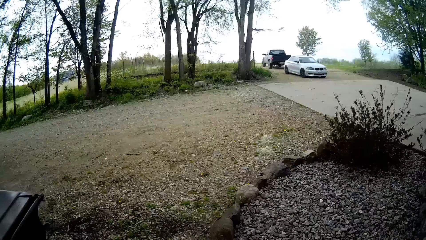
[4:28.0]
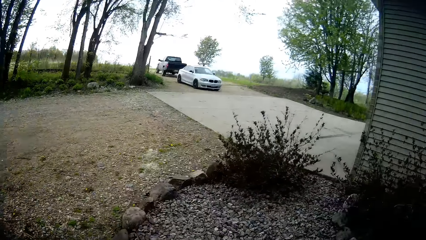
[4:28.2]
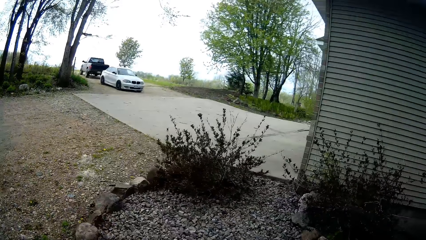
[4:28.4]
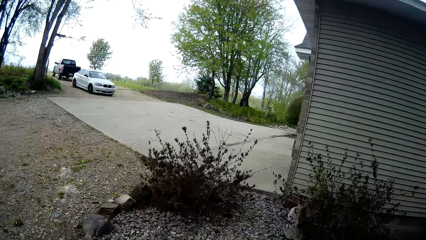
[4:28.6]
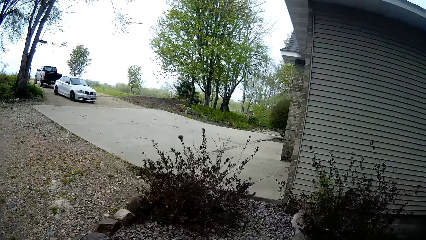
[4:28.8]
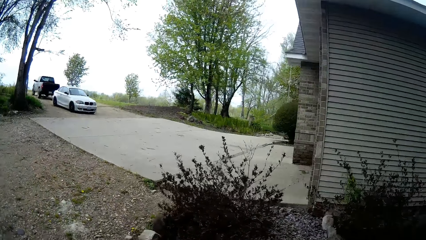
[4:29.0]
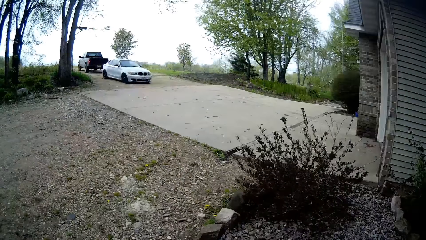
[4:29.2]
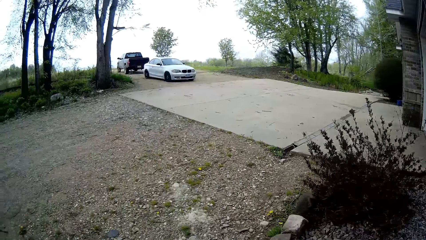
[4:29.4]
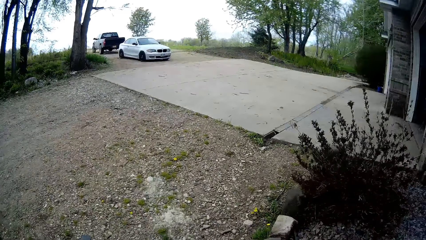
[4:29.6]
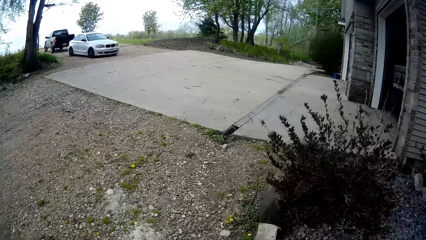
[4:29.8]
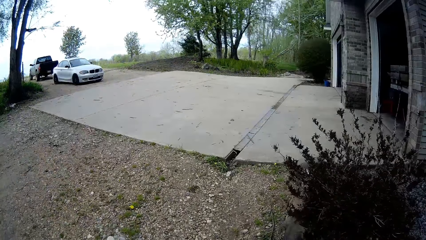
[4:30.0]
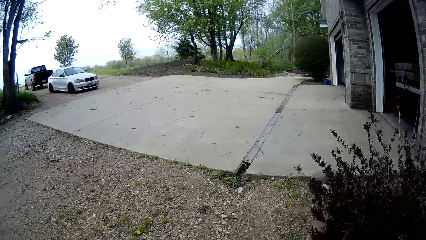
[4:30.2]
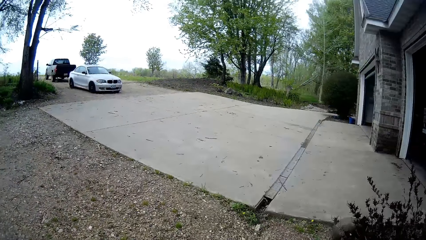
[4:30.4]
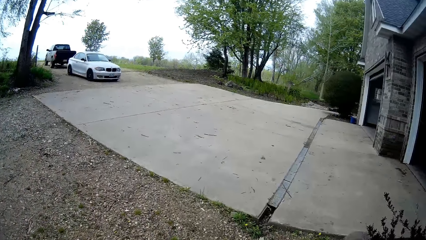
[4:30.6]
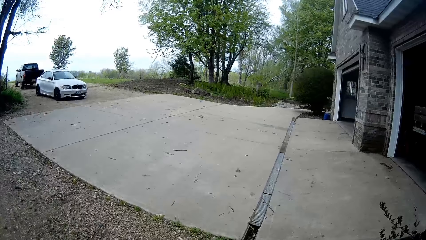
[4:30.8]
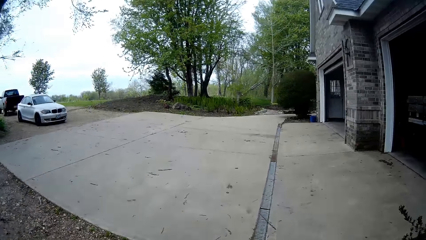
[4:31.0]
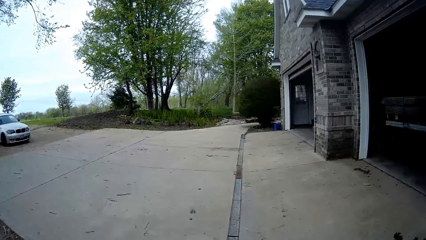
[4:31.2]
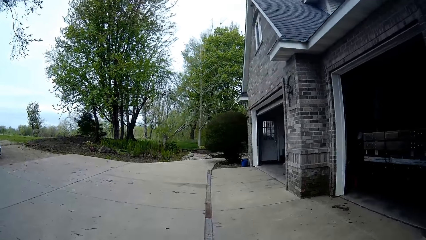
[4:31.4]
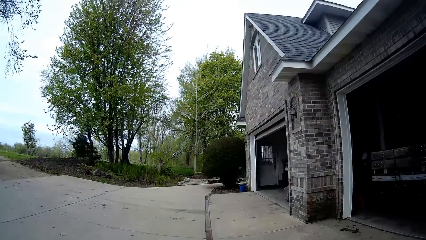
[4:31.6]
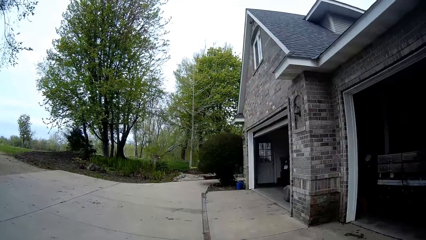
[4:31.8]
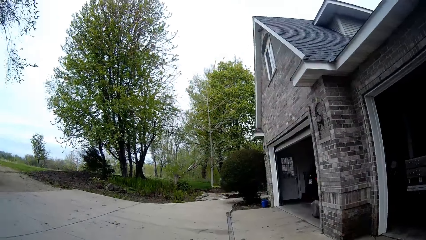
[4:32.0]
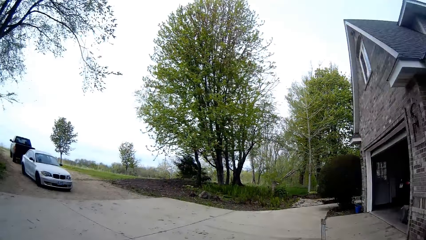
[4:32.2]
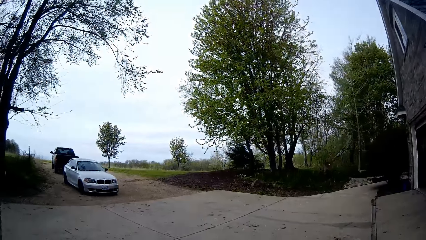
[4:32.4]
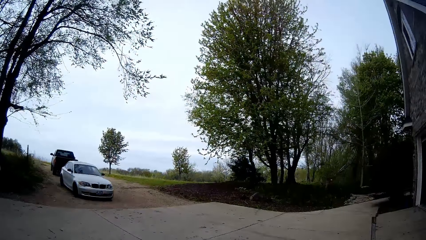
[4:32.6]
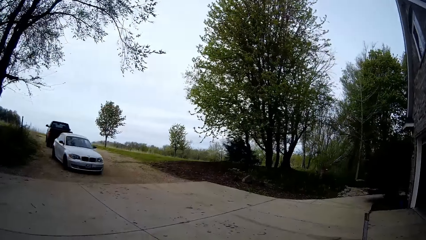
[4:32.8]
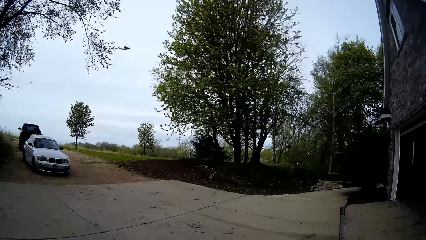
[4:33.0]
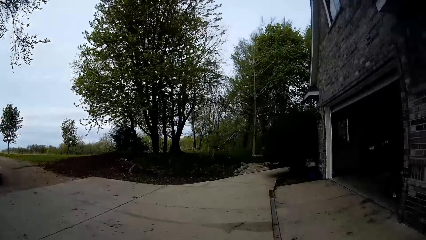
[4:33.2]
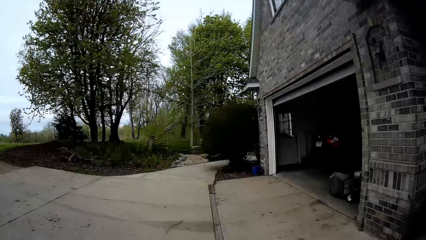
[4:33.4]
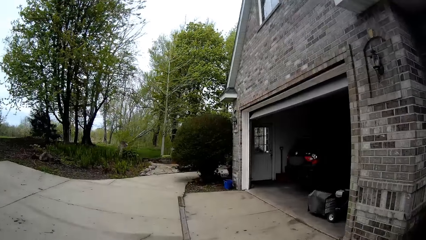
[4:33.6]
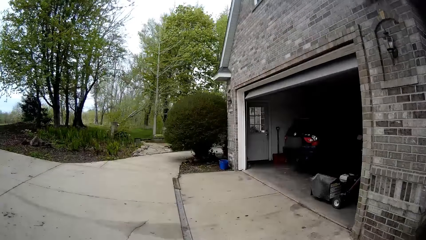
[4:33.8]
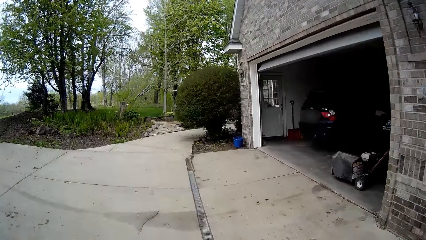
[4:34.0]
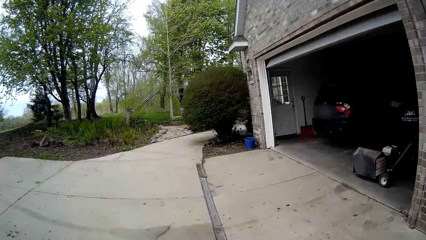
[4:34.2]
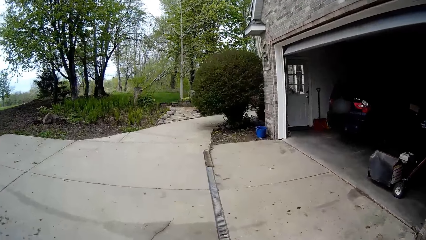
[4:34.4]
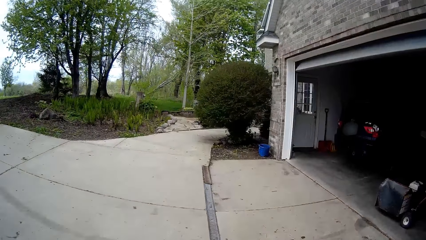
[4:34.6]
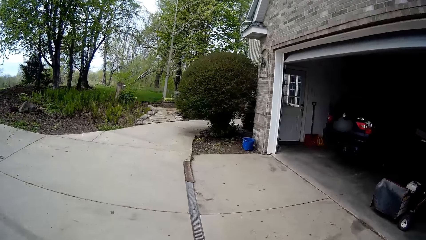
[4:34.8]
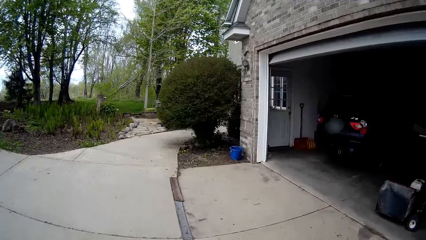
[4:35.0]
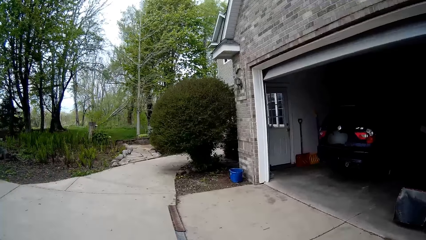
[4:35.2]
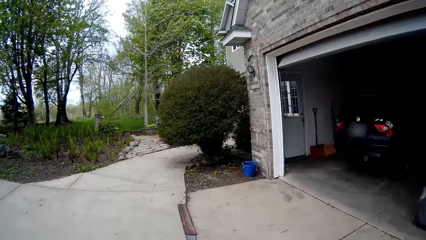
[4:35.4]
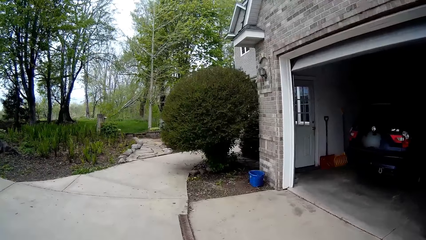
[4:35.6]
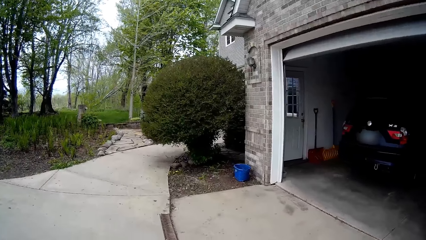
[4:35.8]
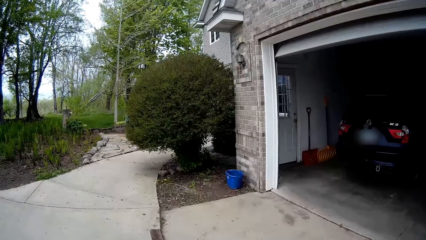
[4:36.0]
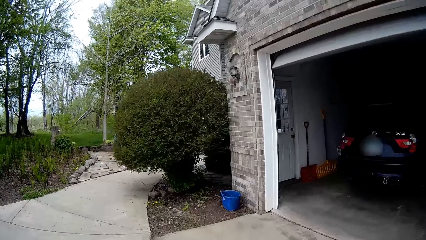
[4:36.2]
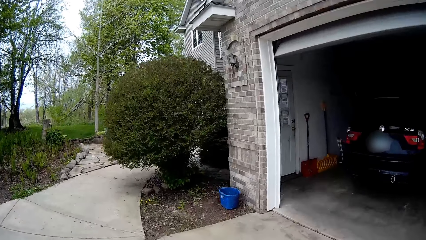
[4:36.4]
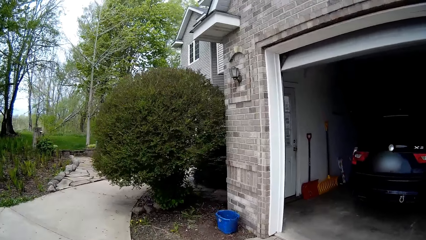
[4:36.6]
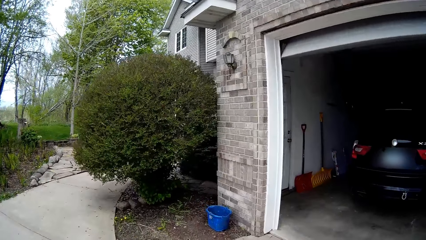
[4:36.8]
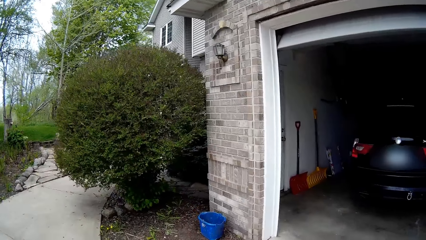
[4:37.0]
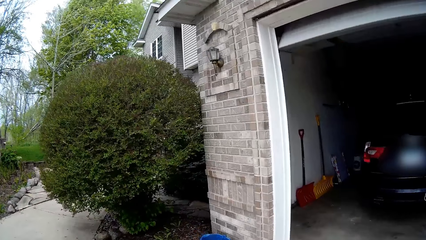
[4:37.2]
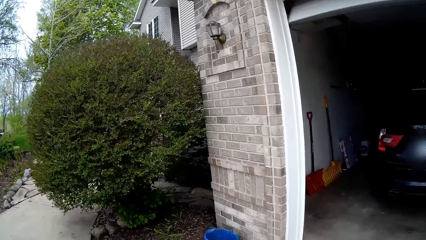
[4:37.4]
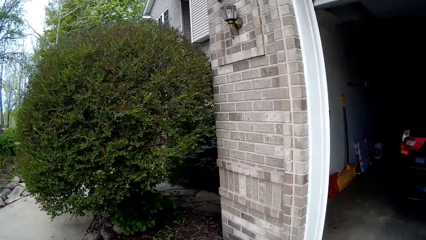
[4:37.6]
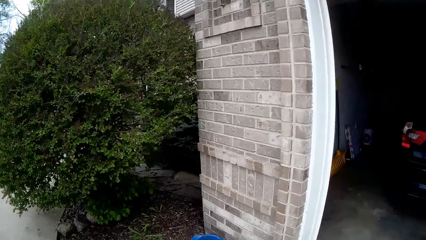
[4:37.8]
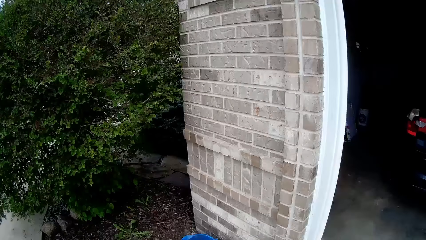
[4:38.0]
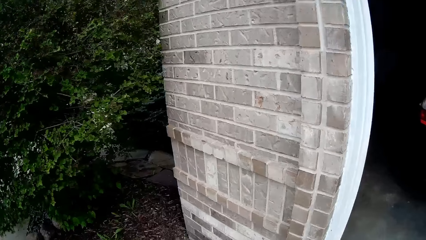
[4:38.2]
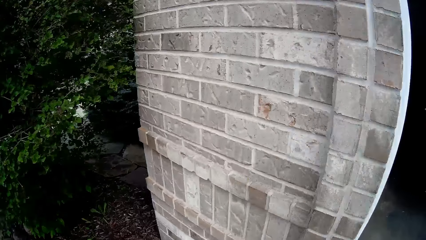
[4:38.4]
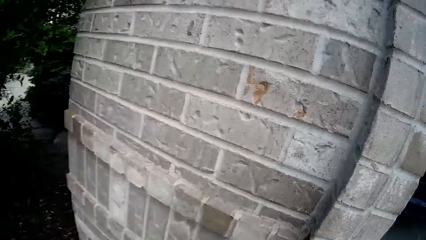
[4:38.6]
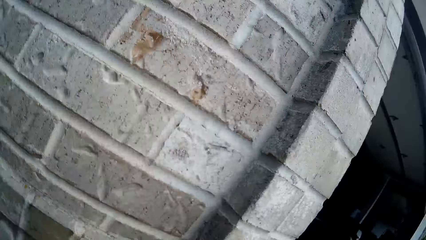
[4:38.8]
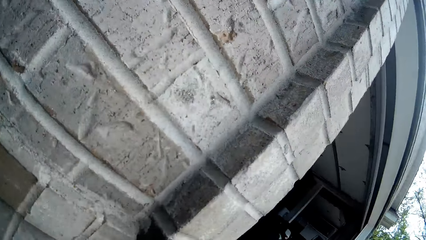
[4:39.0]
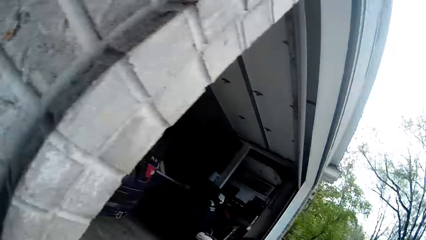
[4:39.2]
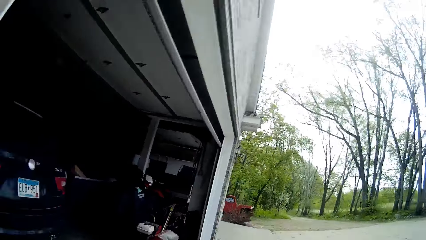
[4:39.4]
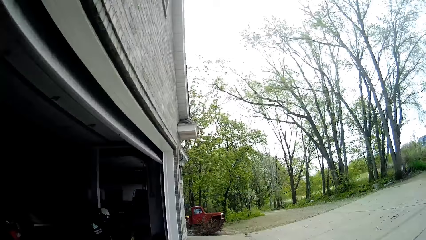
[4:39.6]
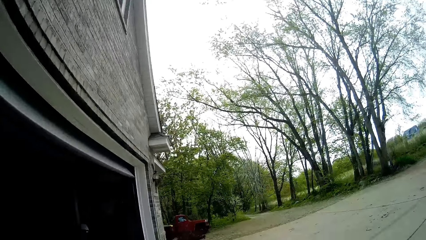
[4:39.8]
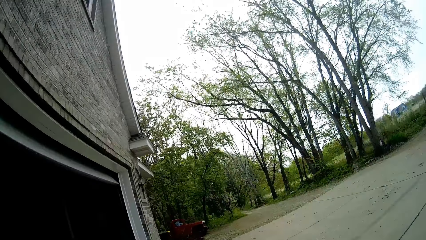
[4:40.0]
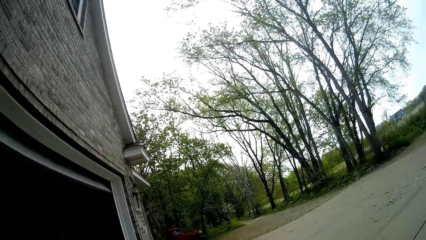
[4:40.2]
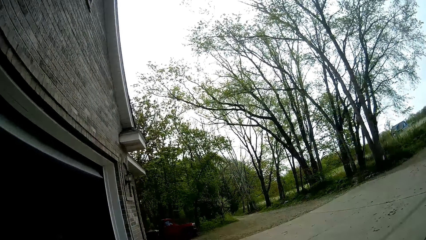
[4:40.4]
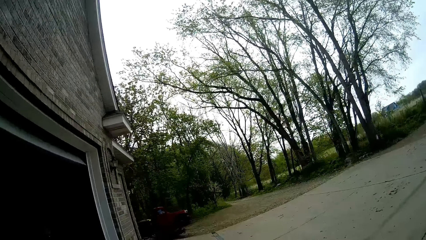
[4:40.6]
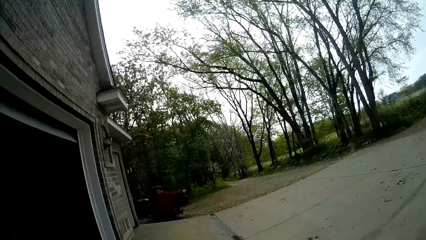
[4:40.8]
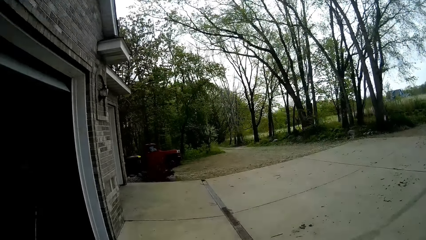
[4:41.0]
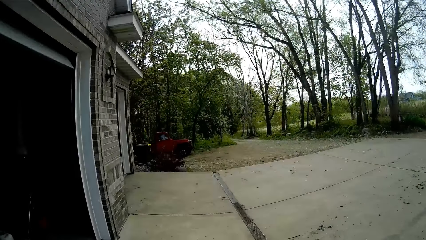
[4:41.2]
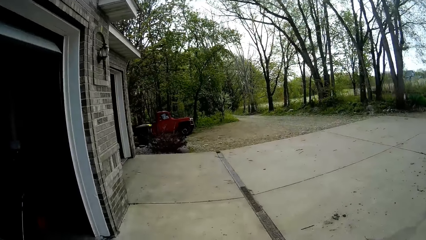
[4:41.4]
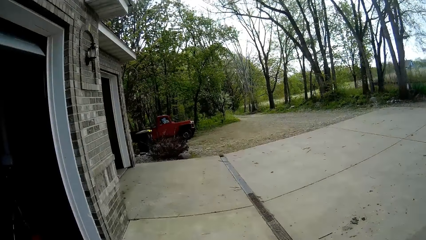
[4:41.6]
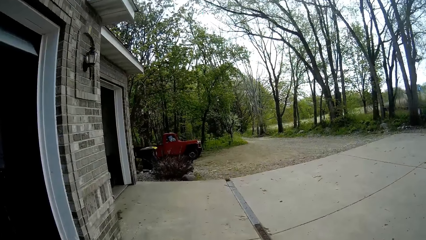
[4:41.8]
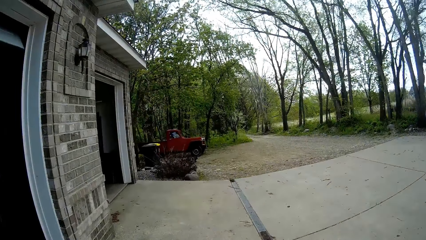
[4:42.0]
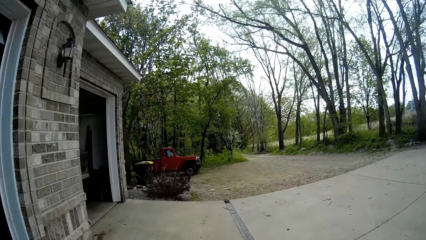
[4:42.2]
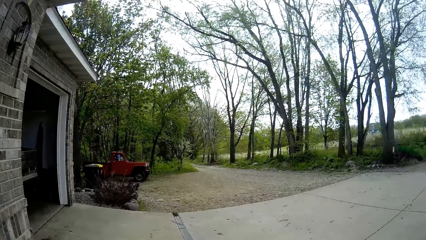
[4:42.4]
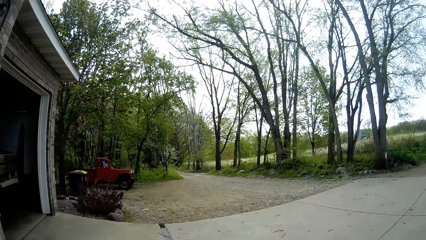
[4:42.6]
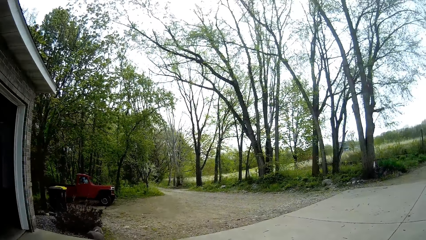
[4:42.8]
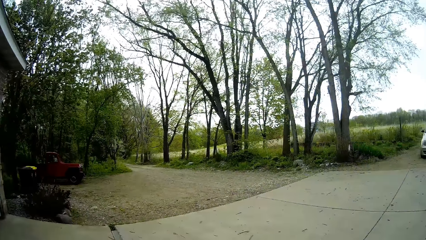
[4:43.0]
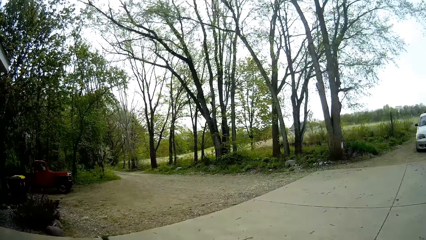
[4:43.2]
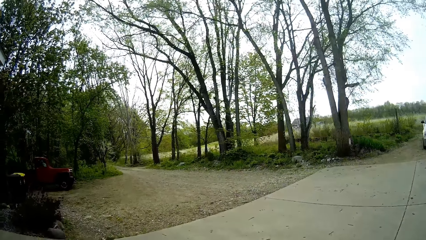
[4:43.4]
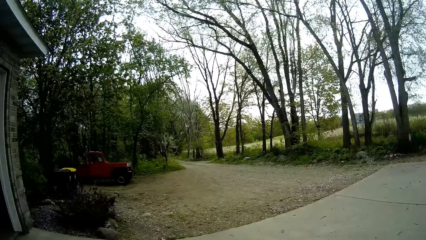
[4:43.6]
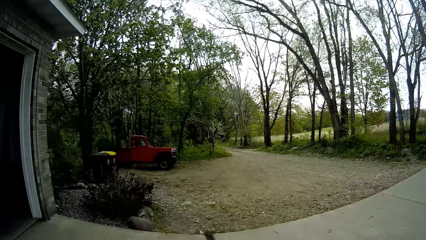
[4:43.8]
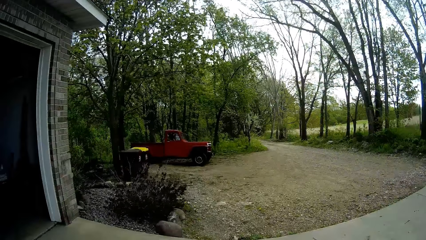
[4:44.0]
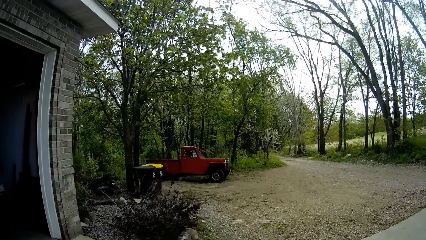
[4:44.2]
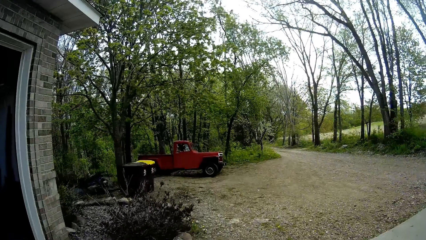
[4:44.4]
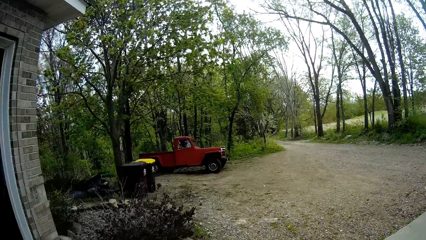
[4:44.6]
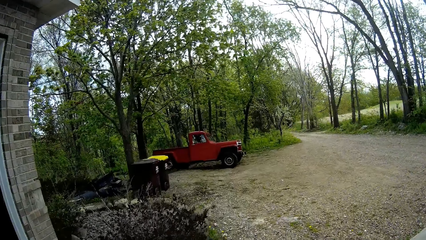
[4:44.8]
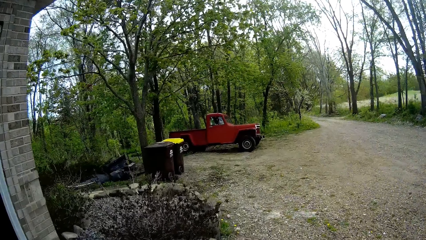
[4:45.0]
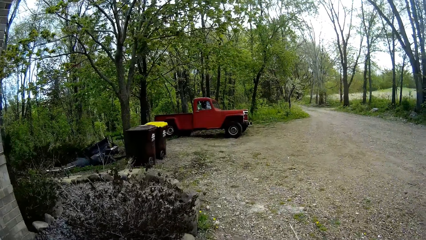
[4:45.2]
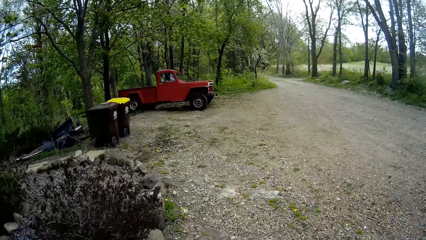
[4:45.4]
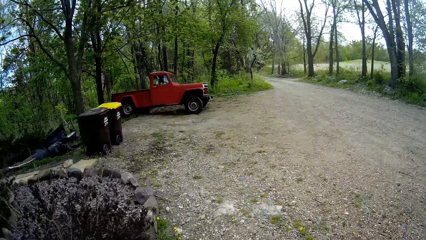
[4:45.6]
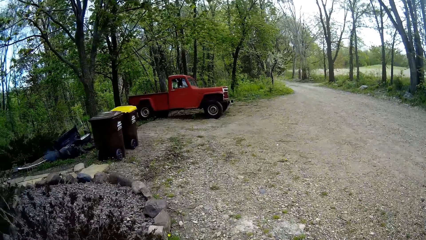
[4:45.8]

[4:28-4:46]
The camera wearer walks along the house entrance. They walk to the backyard.
